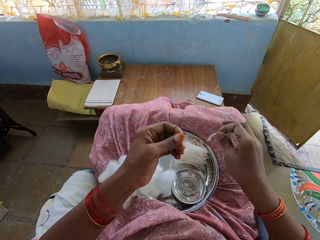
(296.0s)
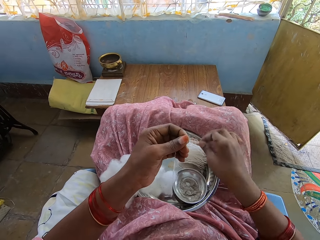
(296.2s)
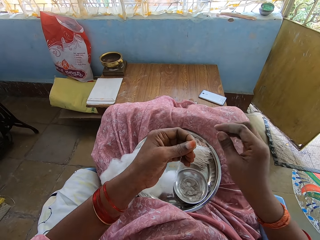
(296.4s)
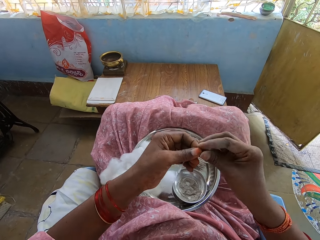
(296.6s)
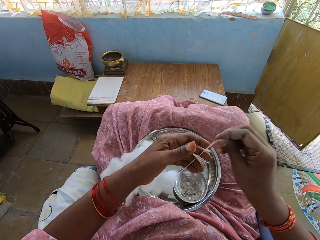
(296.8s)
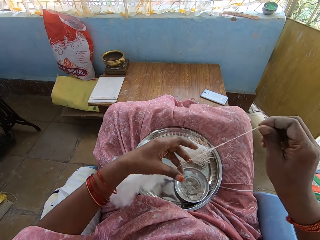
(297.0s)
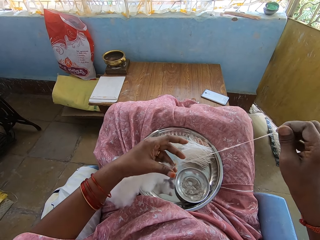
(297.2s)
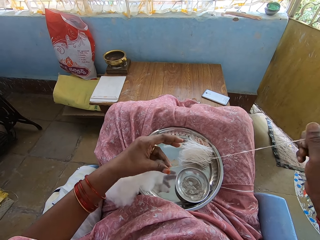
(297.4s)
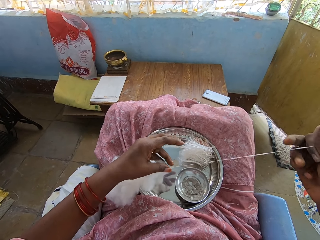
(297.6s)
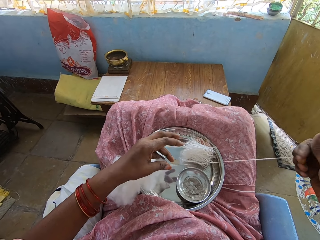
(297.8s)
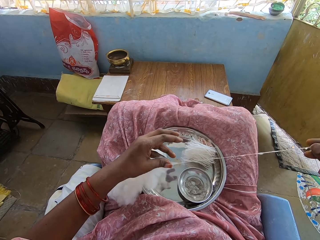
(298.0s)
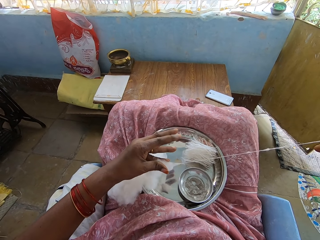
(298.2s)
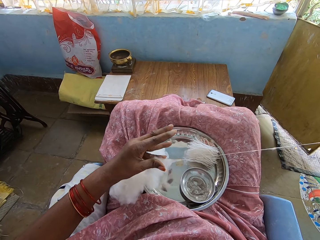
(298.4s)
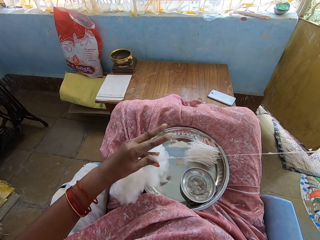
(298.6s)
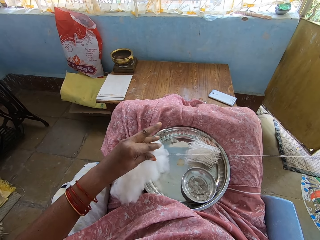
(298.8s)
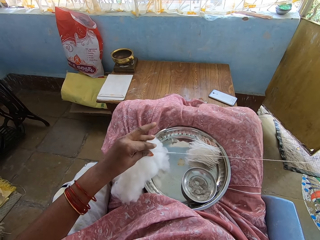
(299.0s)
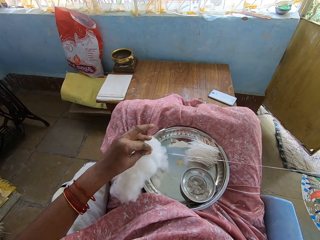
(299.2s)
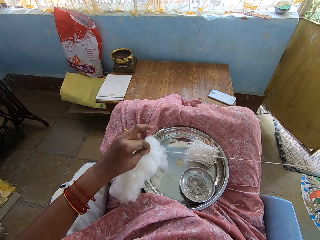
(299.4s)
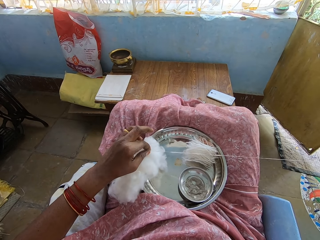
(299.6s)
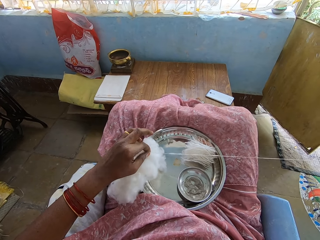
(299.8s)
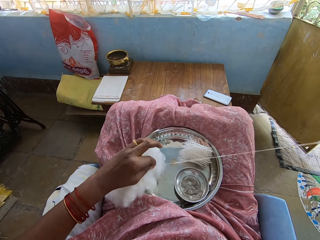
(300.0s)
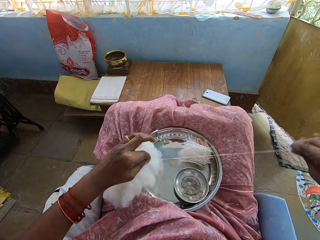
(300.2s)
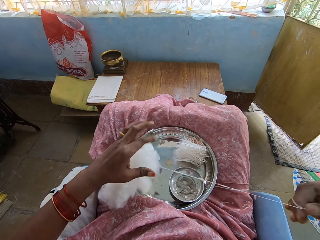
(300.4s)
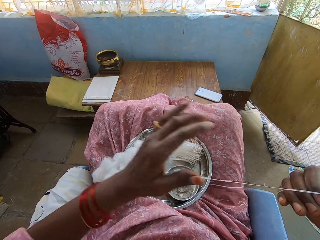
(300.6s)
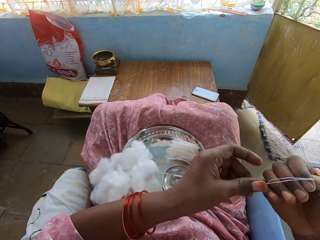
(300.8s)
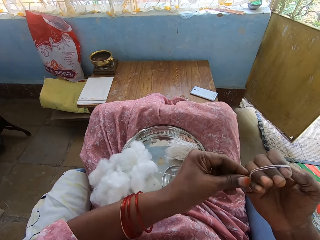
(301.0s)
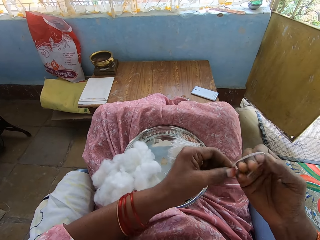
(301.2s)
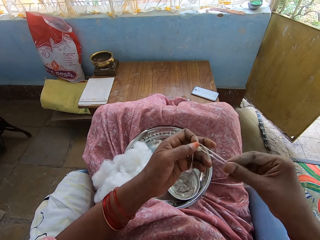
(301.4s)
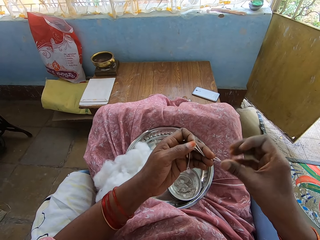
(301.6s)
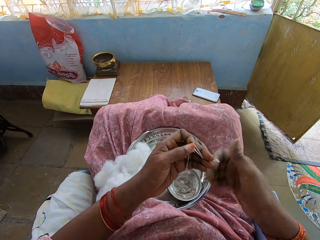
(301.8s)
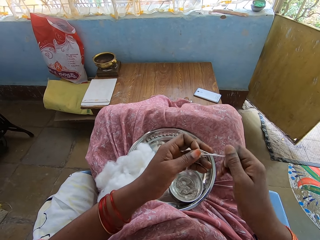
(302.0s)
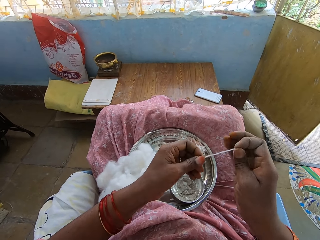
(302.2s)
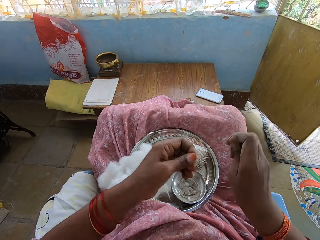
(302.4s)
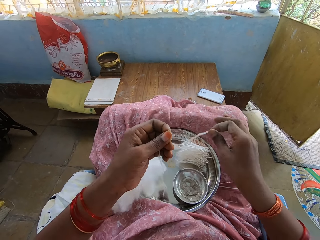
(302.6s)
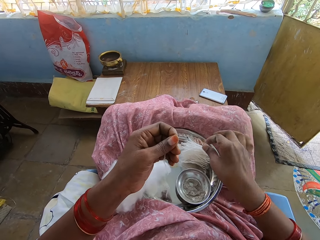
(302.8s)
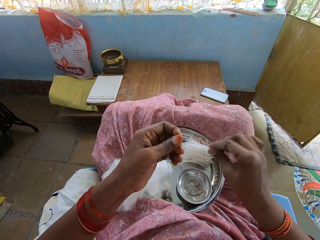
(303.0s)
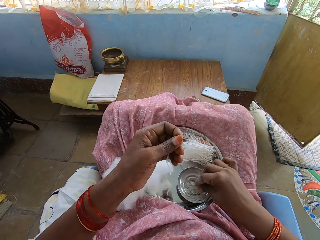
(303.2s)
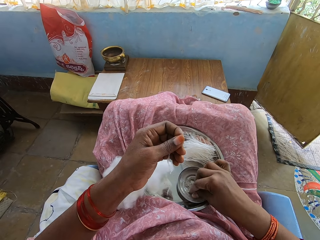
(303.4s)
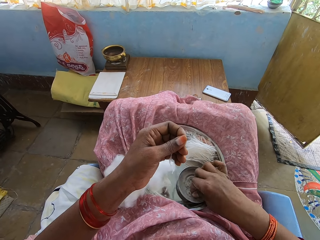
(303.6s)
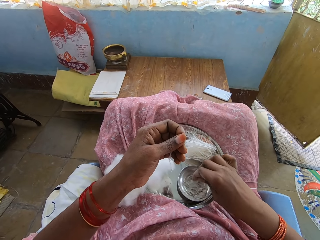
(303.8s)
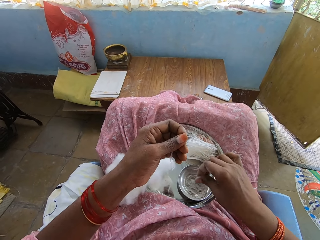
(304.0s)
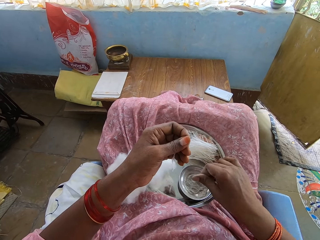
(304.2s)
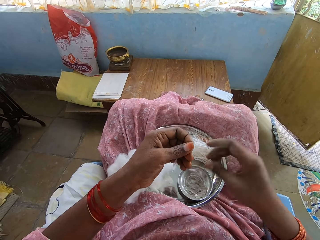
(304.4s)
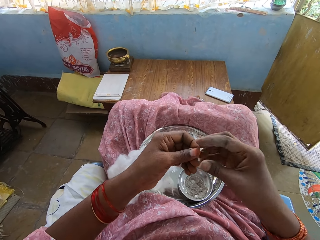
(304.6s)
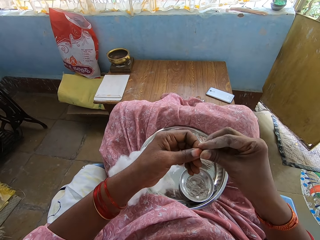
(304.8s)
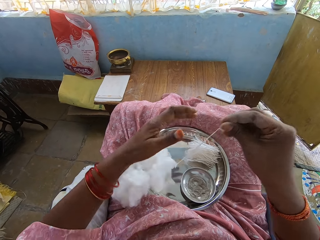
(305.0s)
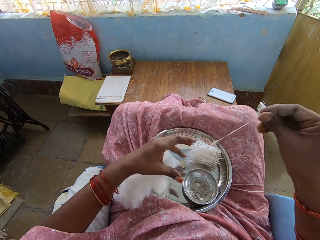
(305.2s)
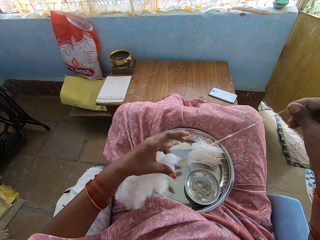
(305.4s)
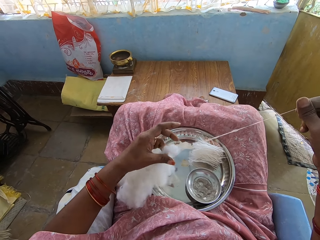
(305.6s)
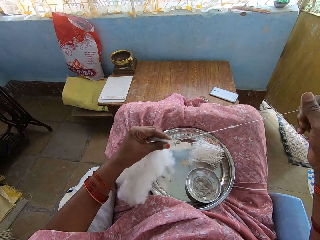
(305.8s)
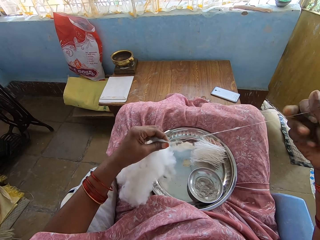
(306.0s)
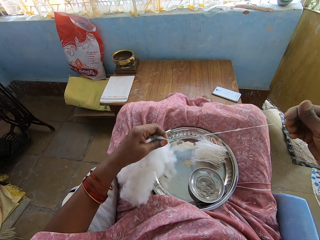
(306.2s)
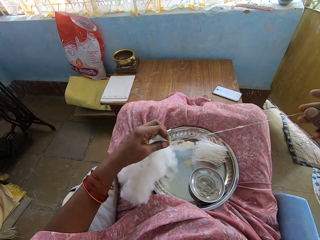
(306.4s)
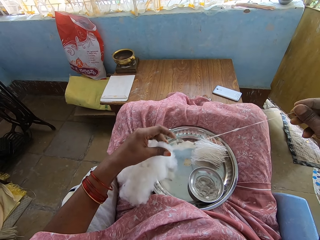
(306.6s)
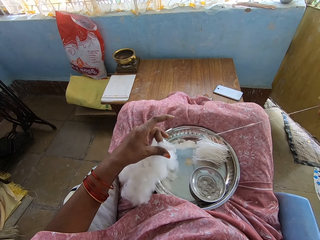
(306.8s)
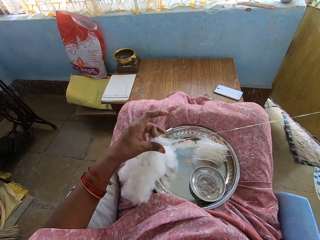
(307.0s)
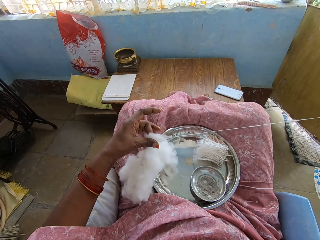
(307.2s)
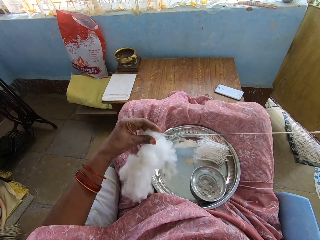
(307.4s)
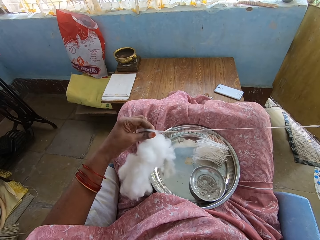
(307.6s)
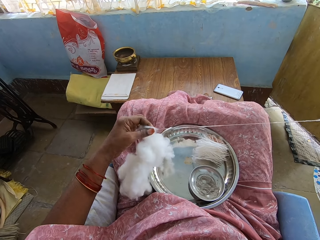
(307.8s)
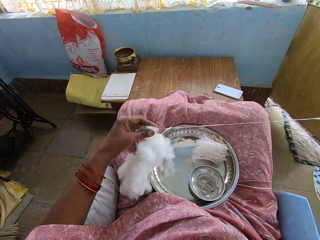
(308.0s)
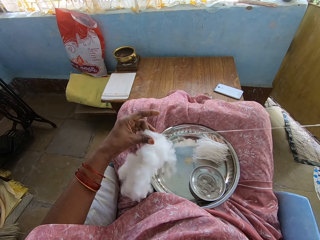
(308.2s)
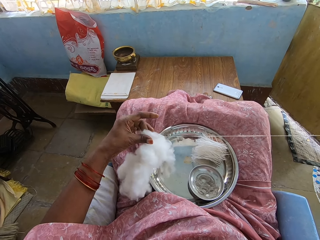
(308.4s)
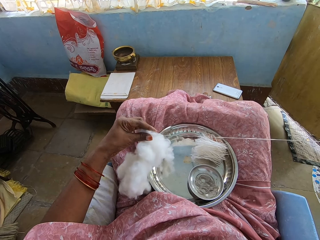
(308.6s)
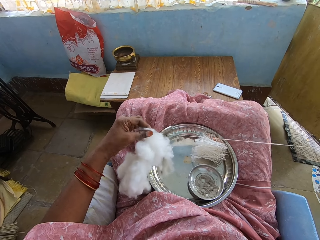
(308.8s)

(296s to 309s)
The camera wearer cuts the thread, drops the thread among other thread pieces on the tray, and pulls the thread from the cotton wool. They fold the thread on the right hand and remove the thread from the right hand. They cut the thread and drop the thread among other thread pieces on the tray. They touch the bowl. They pull the thread from the cotton wool.

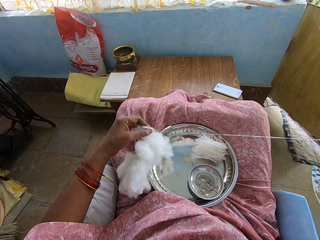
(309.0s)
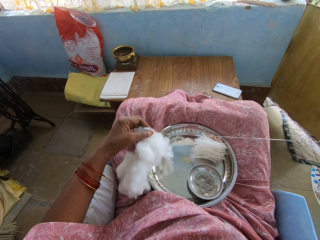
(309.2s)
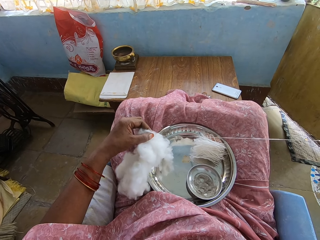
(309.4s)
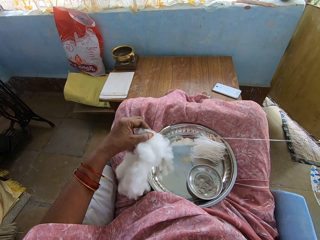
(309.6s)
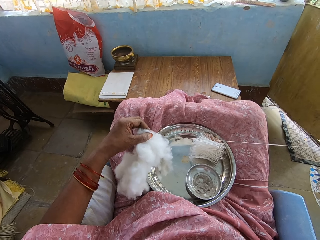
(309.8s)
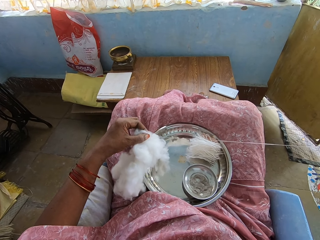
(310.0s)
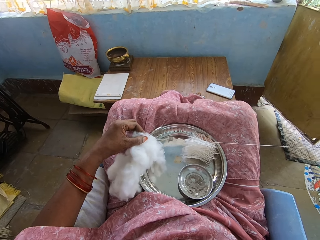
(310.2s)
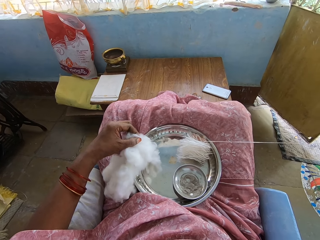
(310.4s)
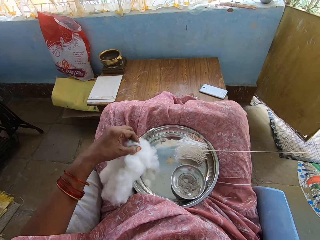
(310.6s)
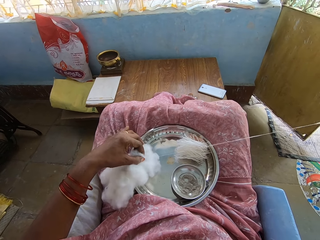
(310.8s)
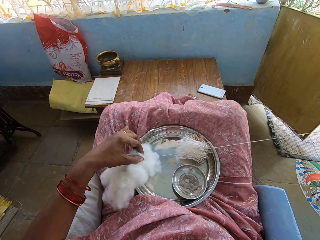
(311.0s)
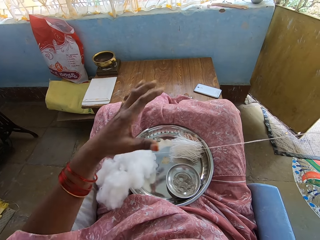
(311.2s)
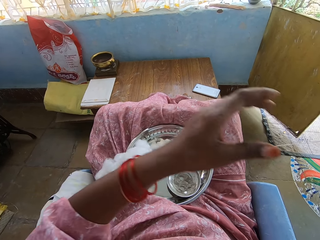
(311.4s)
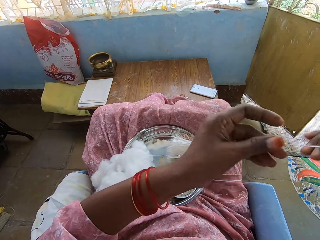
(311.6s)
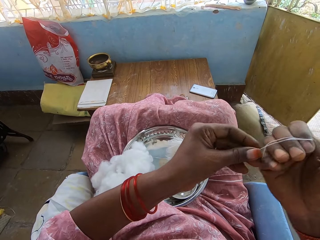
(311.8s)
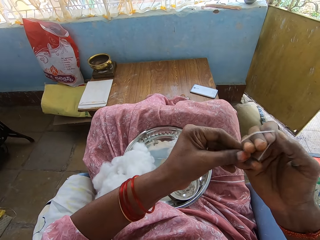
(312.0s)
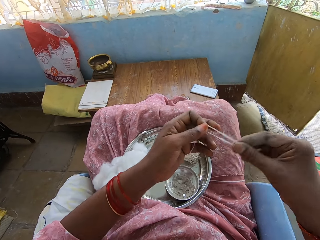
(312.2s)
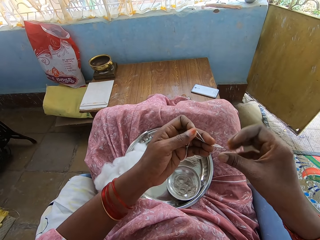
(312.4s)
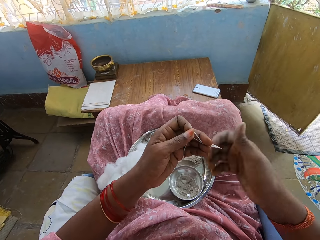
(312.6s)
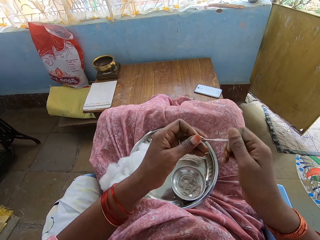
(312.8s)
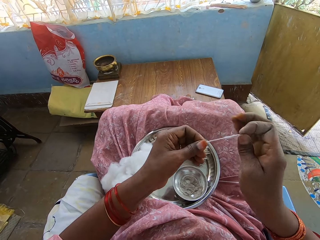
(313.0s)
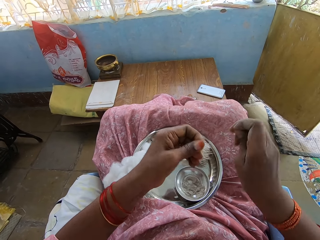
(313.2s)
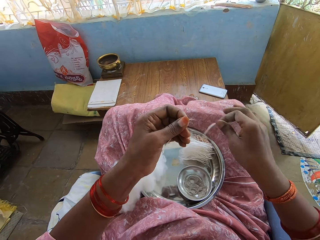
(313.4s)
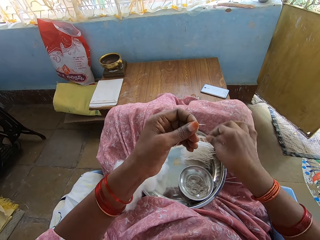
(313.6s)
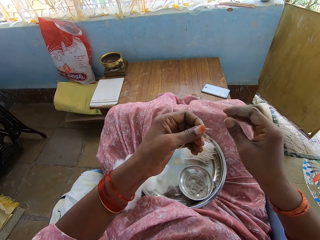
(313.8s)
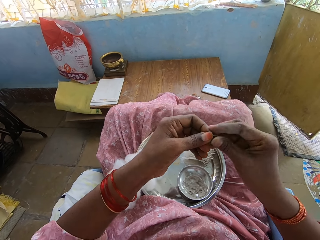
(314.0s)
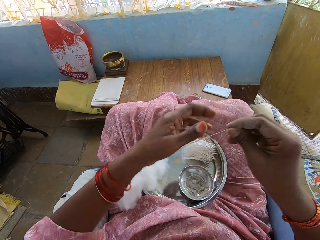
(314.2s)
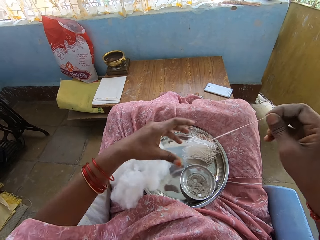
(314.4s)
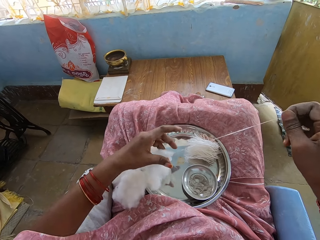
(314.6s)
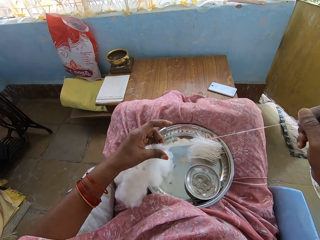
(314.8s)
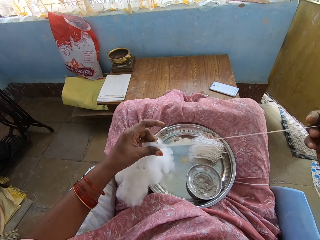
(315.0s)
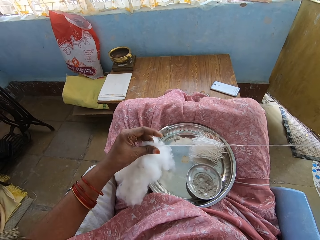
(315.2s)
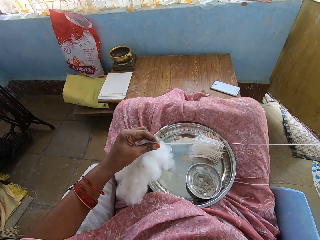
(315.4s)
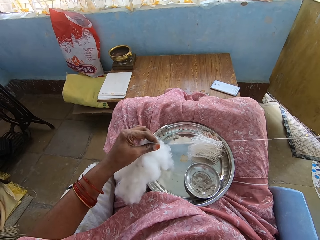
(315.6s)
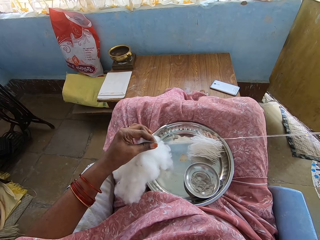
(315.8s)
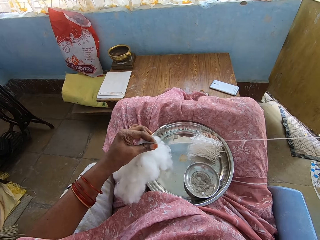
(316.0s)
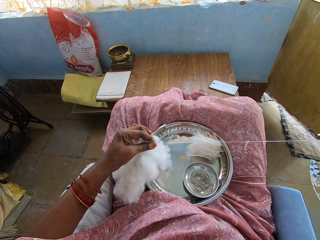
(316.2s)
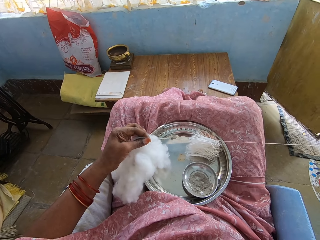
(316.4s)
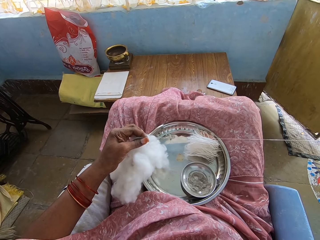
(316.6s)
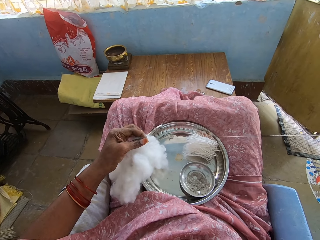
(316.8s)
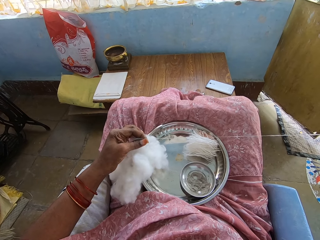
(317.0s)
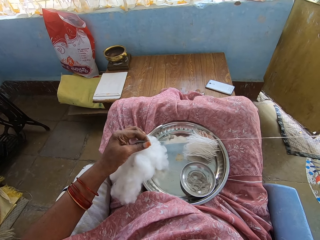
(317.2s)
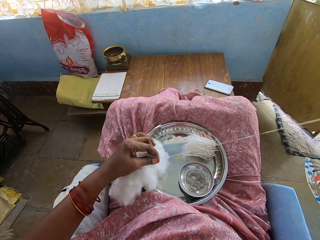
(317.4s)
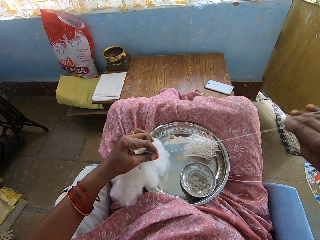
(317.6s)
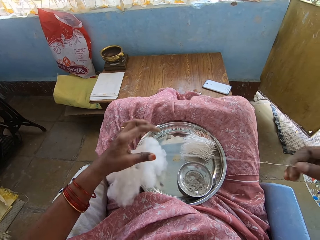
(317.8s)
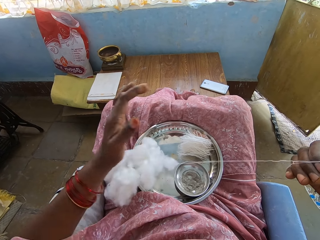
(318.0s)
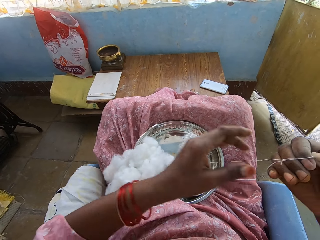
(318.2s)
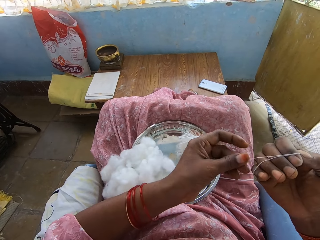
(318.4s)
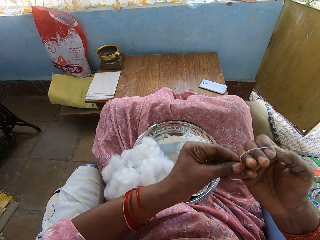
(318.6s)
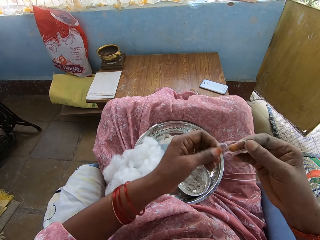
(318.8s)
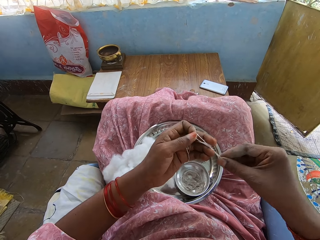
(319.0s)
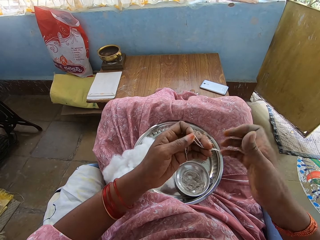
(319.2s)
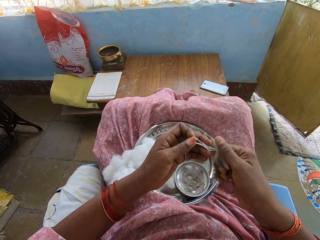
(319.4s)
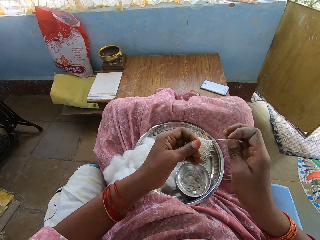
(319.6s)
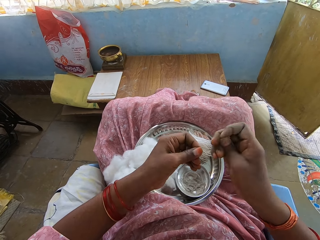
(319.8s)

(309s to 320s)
The camera wearer holds thread with the left hand. They roll the thread on the hand and remove the thread from the right hand. They cut the thread, drop the thread among other thread pieces on the tray, and pull the thread from the cotton wool. They fold the thread on the right hand, hold the thread with the left hand, and remove the thread from the right hand.
